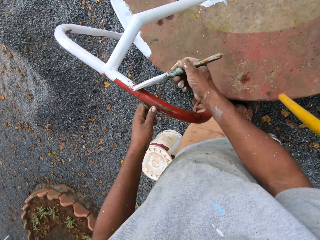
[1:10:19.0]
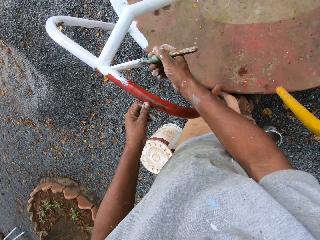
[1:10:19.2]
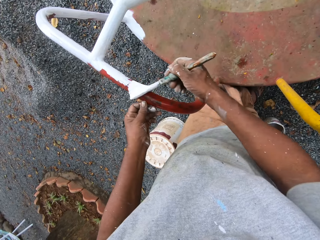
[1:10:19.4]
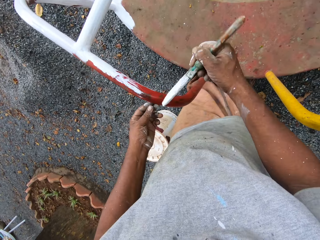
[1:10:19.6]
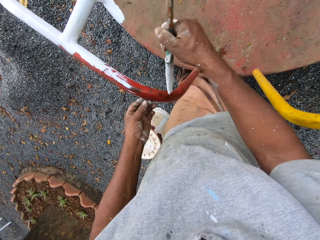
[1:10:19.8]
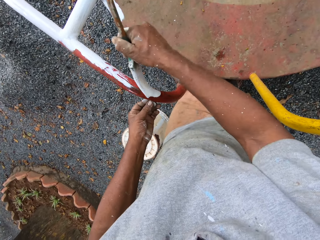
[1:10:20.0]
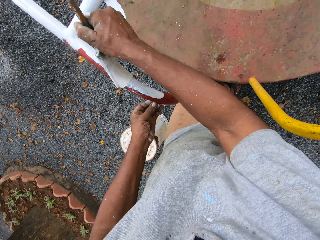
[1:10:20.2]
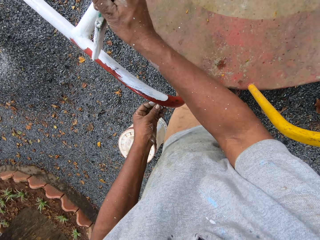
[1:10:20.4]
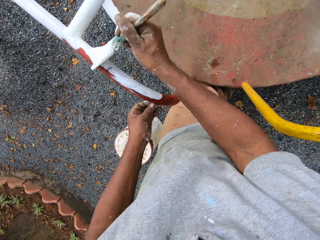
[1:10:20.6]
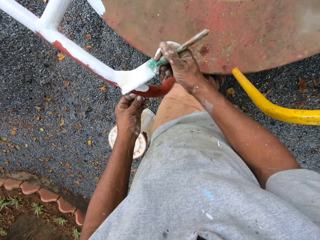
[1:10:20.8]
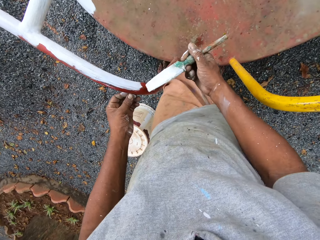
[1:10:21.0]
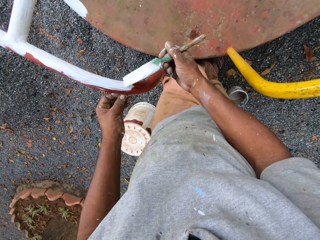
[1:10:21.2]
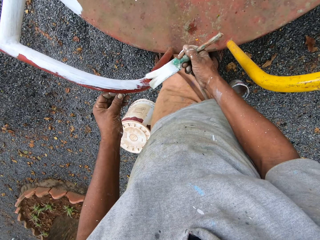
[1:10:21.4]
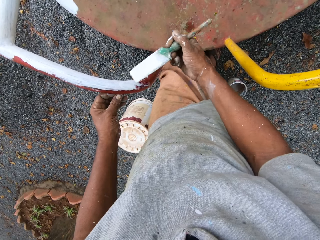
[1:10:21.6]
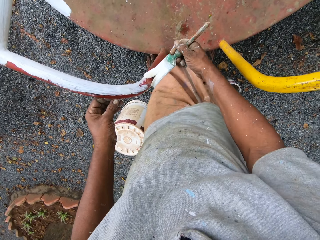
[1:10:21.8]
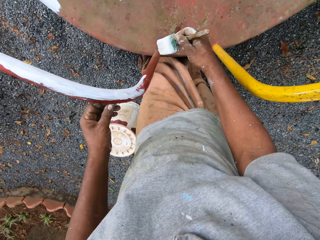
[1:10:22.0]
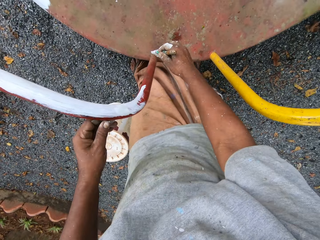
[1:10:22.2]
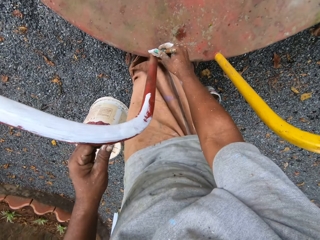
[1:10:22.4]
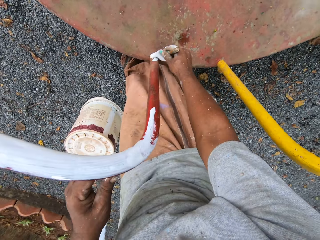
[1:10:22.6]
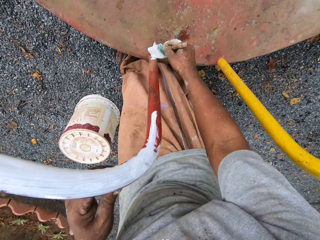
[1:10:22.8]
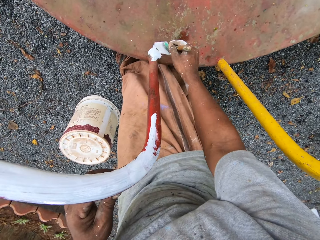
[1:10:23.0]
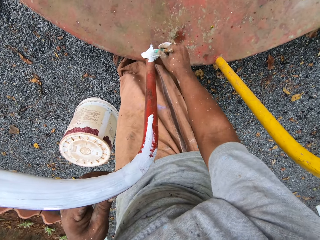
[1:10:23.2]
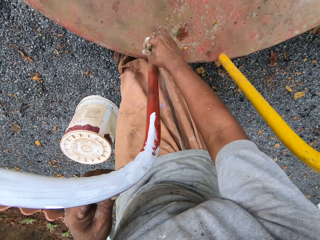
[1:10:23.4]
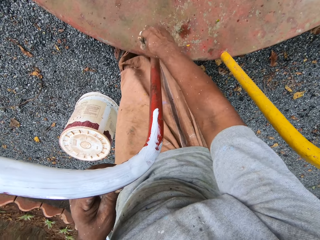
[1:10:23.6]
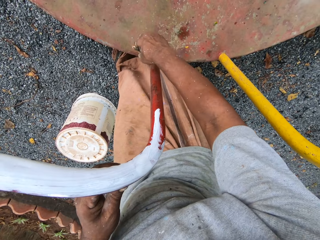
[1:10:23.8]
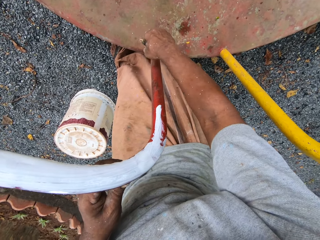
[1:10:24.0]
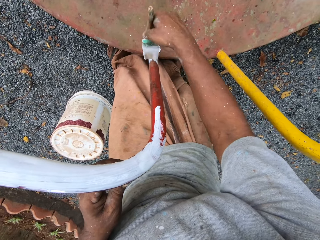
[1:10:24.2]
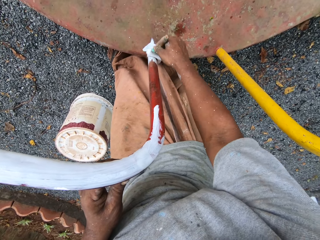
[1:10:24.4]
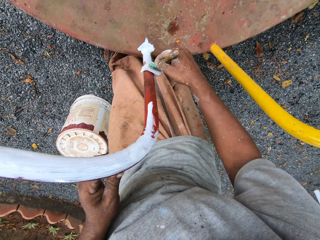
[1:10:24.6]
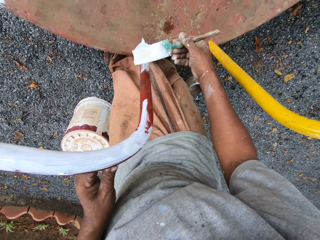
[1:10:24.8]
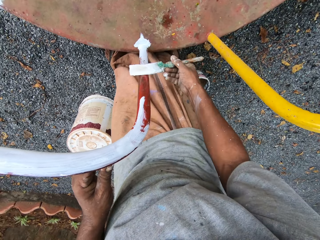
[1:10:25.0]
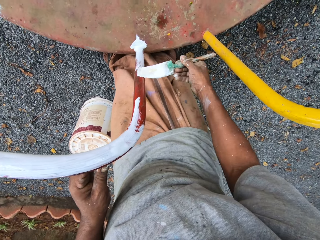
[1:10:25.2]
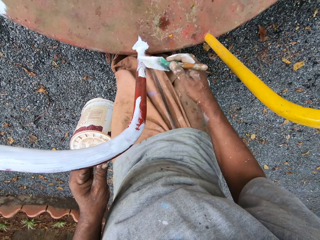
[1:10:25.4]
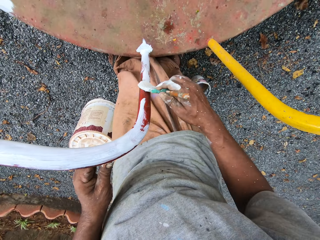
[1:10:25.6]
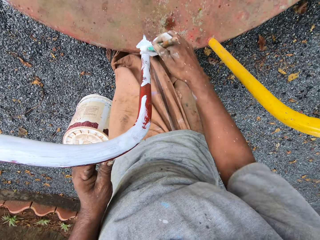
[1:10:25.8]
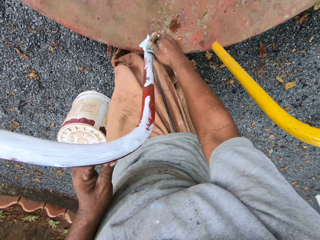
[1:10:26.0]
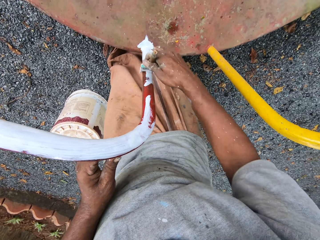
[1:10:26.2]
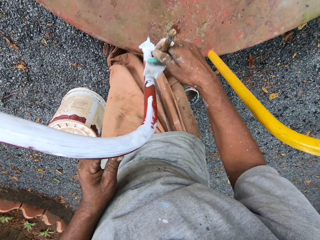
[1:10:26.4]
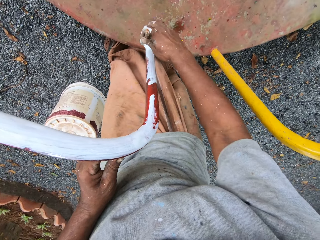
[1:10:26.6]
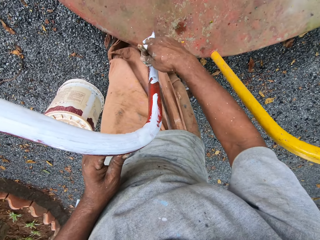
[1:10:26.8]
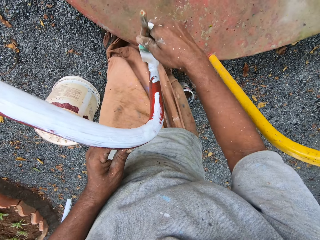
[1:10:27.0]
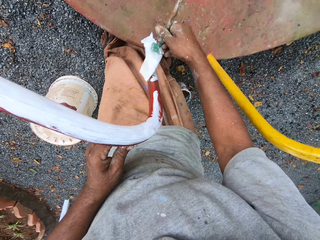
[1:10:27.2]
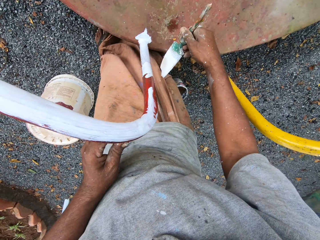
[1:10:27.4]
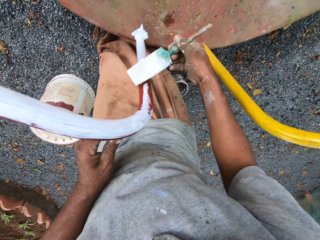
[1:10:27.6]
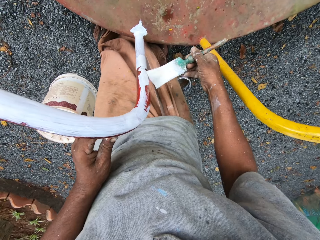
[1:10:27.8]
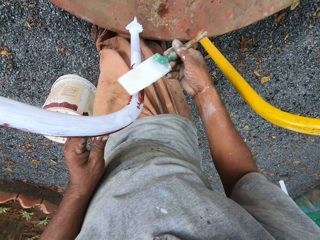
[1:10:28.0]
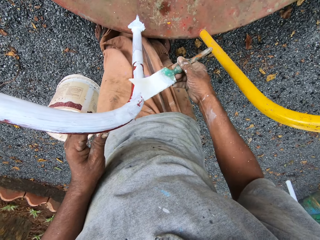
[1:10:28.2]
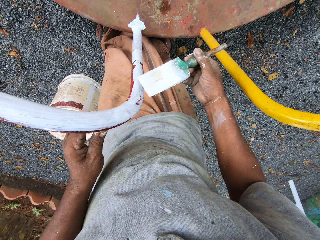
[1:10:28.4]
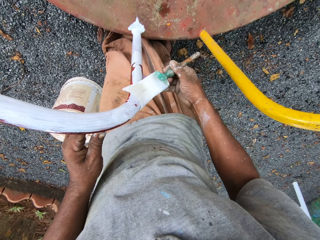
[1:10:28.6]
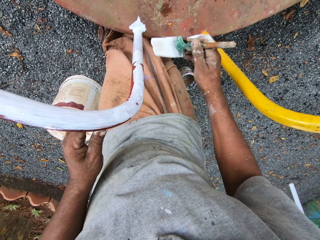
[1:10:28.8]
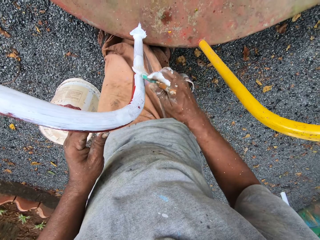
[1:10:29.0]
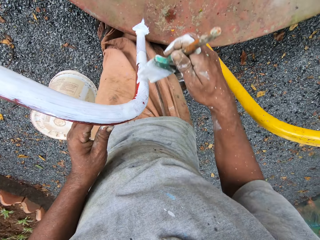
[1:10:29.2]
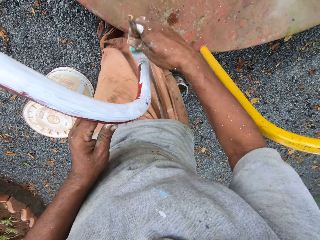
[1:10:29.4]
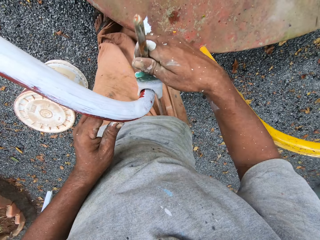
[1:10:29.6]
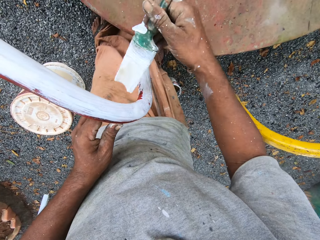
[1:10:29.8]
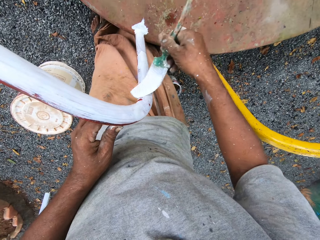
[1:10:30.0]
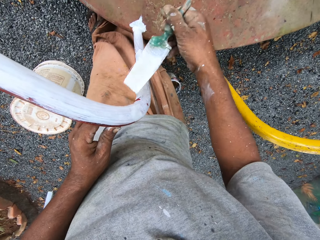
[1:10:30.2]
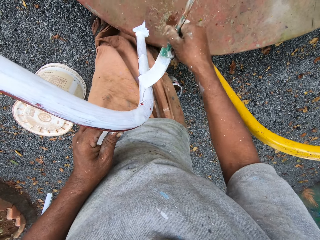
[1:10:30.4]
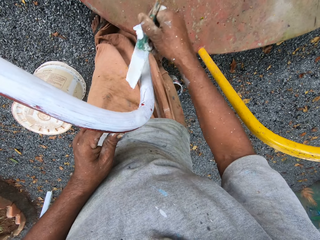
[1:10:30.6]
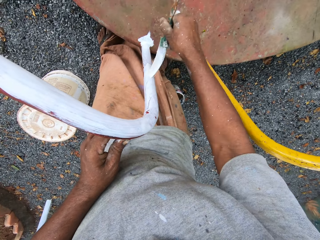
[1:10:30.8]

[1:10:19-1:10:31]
The camera wearer paints the roundabout with the paintbrush.

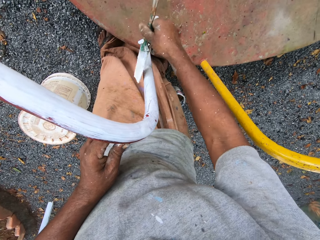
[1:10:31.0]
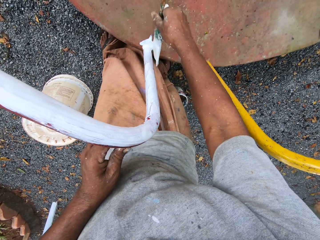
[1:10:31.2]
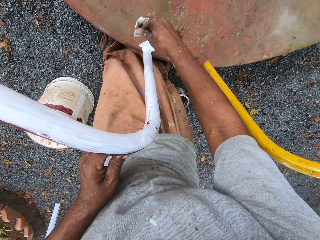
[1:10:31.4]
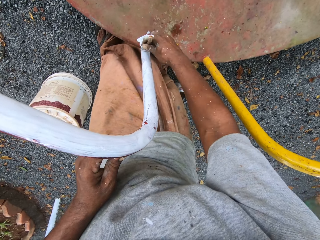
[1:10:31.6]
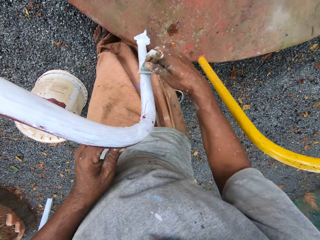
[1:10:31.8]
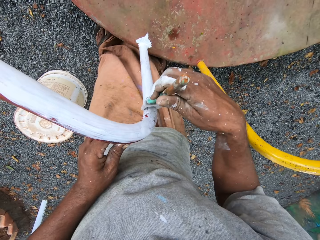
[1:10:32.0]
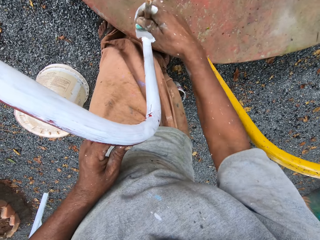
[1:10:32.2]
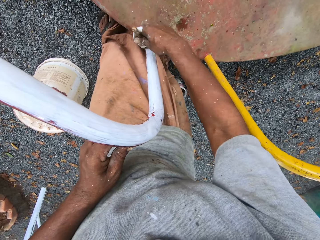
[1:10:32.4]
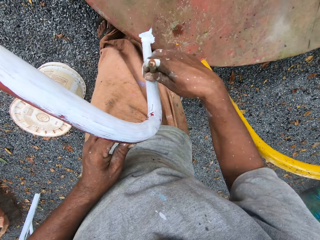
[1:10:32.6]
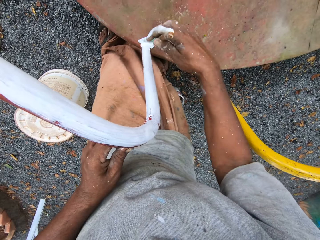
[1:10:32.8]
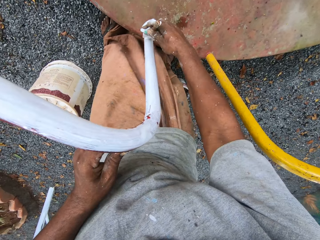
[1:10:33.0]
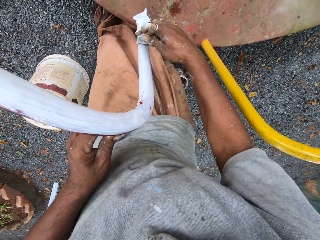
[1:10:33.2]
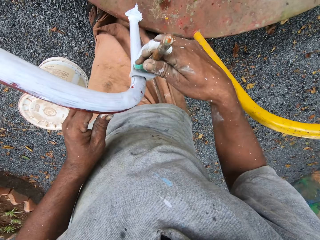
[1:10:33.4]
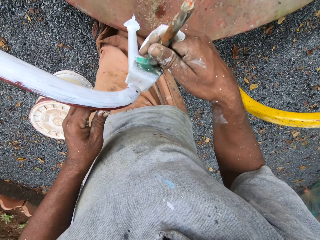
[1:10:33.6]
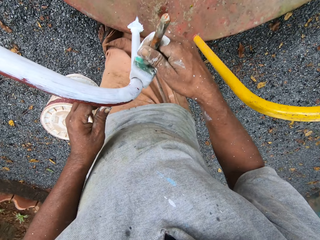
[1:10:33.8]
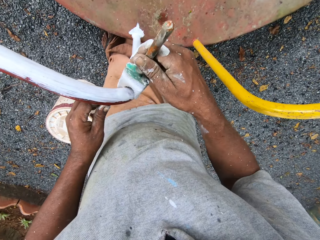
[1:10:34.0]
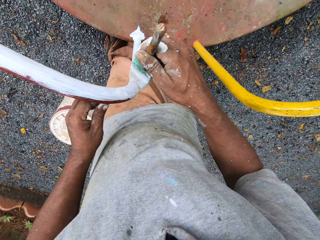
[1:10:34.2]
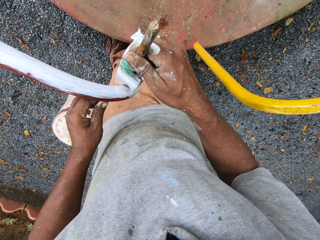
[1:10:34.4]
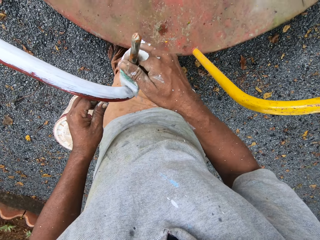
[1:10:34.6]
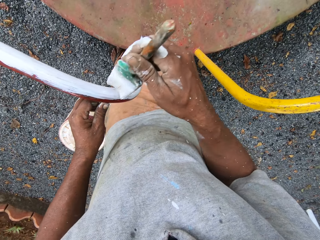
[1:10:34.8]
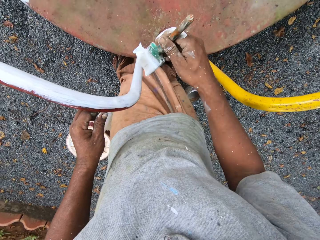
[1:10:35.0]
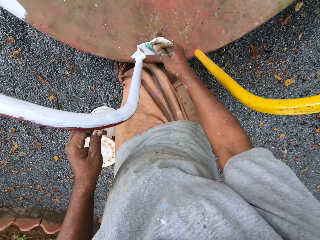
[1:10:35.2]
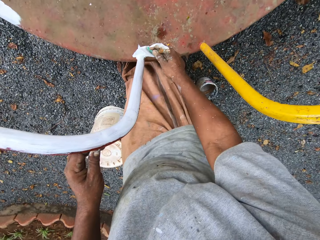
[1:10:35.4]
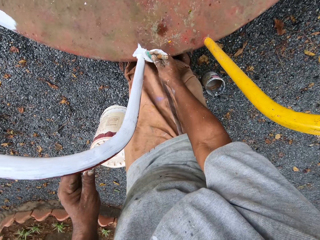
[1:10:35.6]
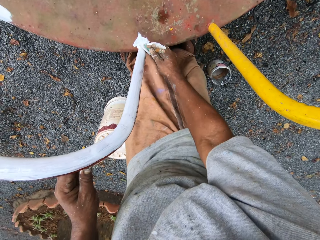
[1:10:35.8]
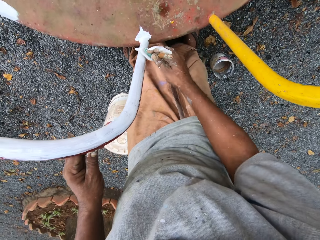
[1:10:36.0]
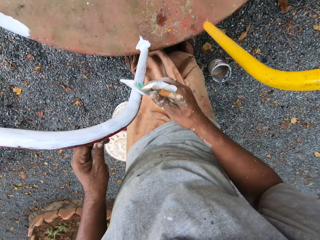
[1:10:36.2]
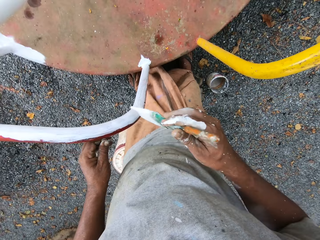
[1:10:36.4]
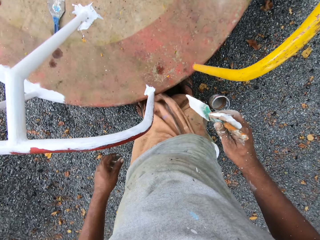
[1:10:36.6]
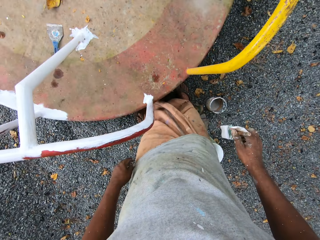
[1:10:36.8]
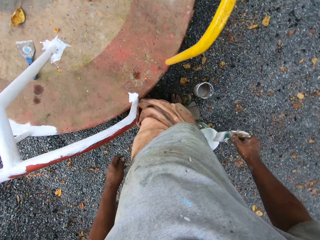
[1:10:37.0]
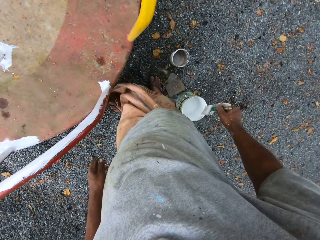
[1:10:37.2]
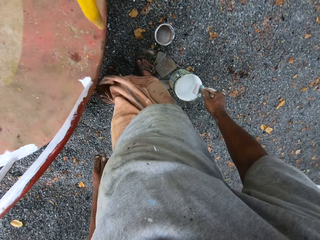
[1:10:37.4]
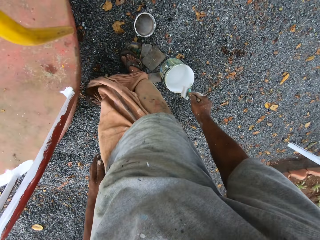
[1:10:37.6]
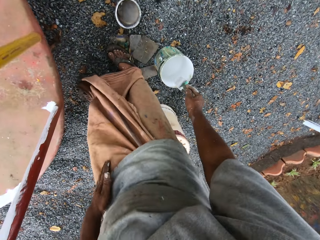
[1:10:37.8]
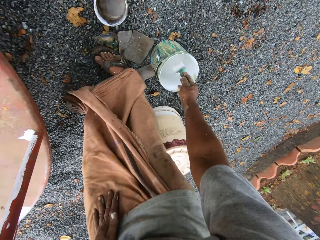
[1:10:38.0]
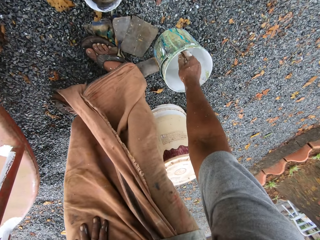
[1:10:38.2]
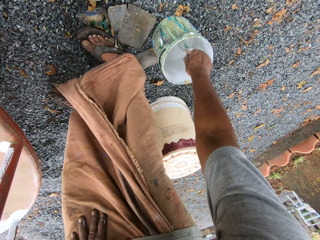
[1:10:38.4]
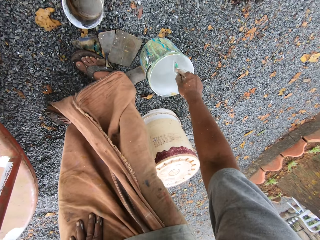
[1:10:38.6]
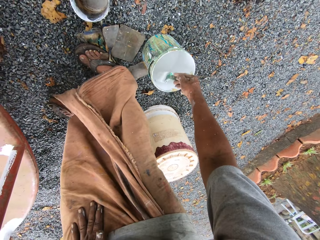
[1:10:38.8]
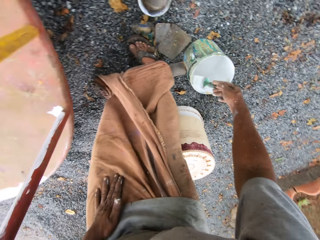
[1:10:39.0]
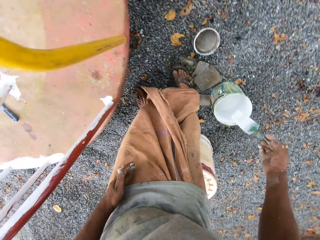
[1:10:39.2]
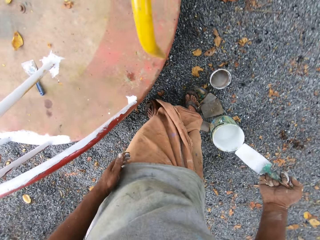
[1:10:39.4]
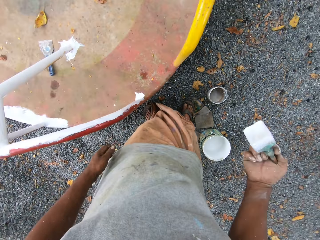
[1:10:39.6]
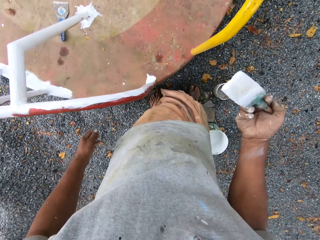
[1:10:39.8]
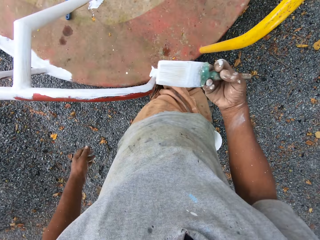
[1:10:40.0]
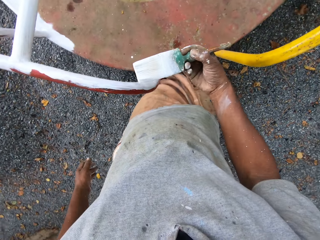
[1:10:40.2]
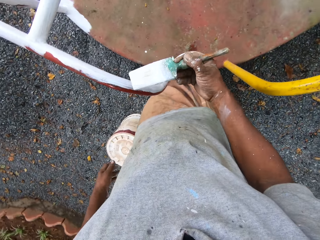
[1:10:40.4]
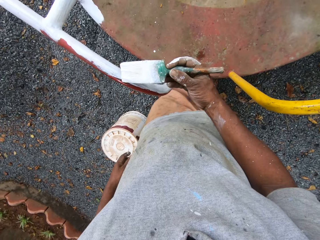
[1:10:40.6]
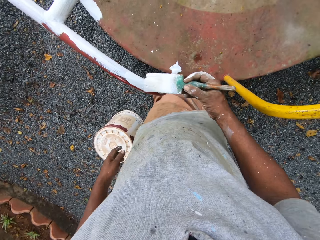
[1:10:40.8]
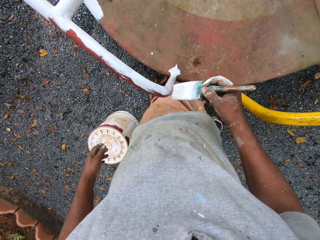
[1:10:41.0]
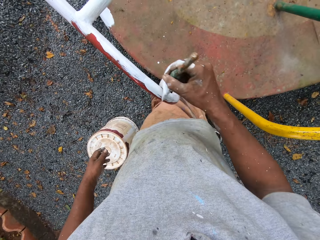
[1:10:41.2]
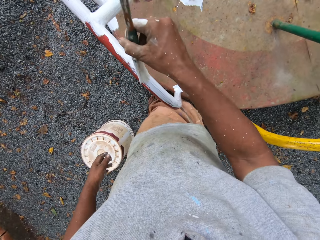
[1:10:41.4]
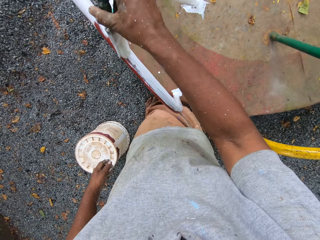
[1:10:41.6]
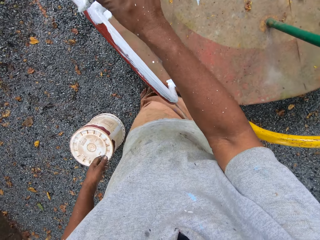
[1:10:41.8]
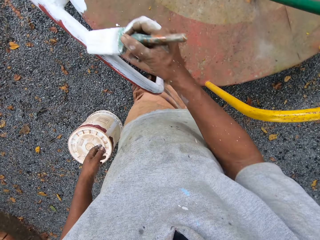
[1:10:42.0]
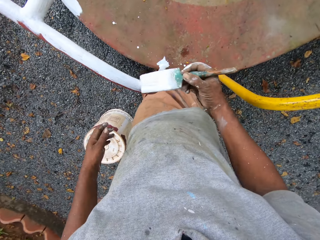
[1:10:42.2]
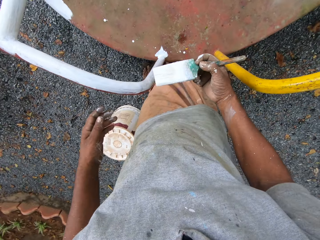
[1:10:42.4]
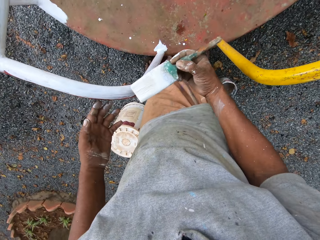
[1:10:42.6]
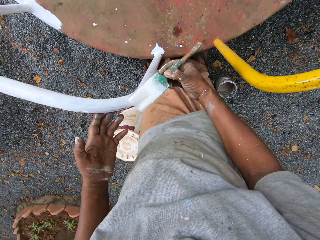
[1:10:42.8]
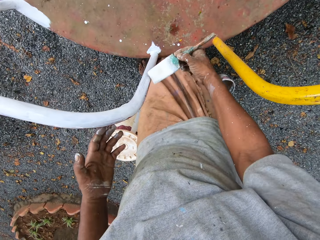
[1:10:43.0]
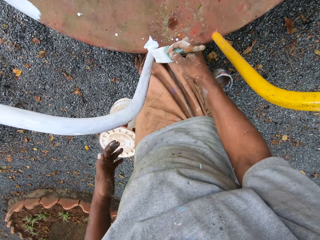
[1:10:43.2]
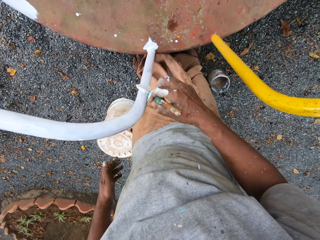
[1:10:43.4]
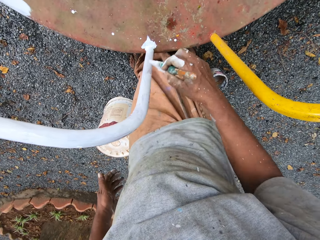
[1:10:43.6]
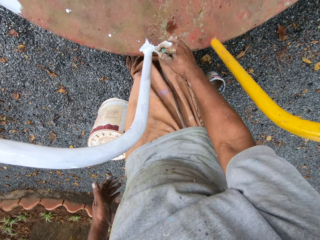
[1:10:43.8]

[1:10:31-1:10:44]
The camera wearer dips the paintbrush into the paint can or paint tin on the ground. They splash paint in the paint tin. They hold the paintbrush. They paint the roundabout with the paintbrush.
